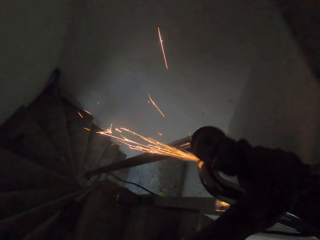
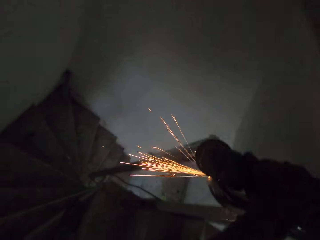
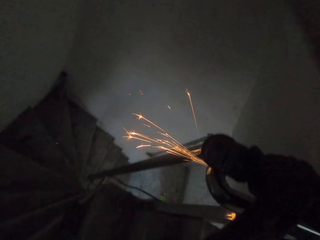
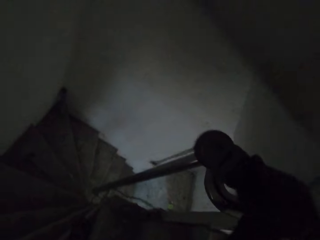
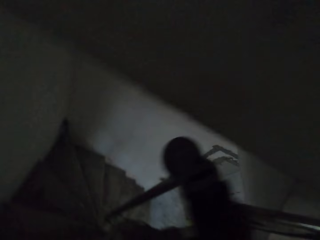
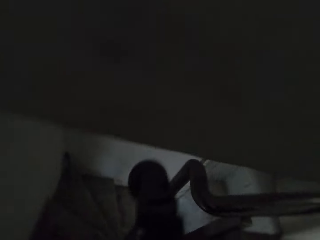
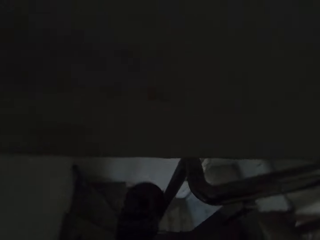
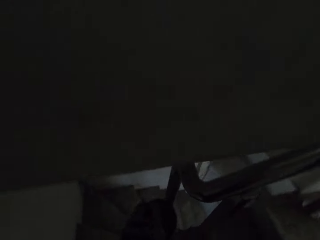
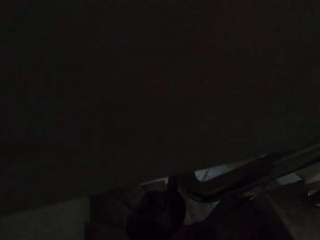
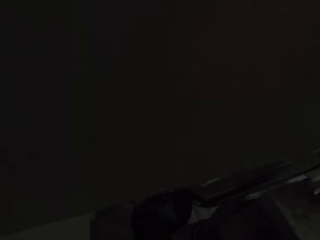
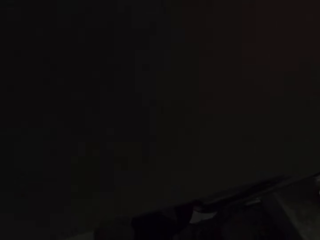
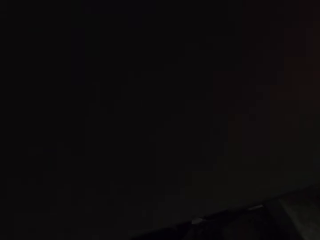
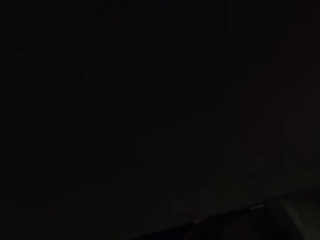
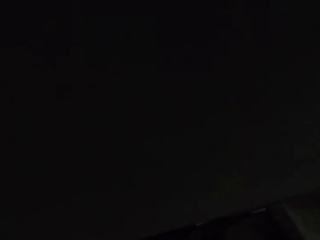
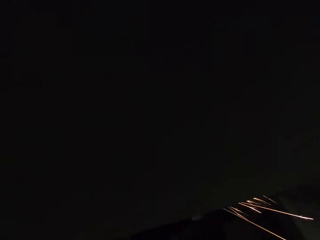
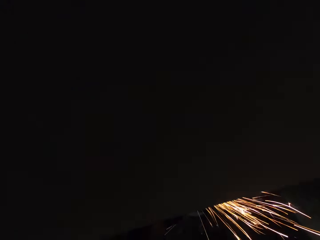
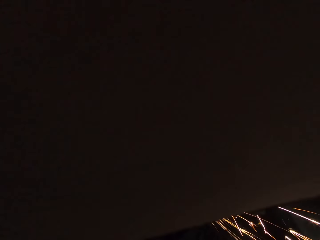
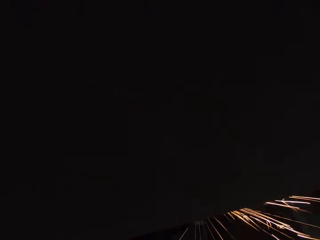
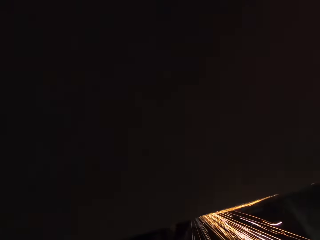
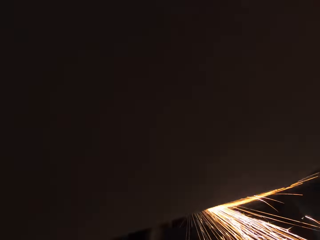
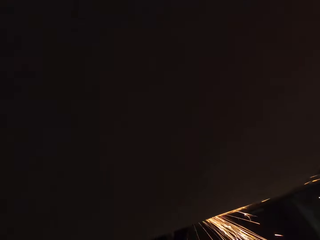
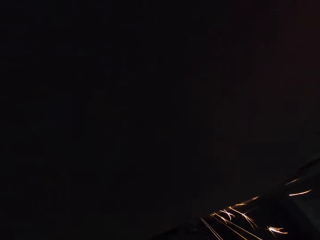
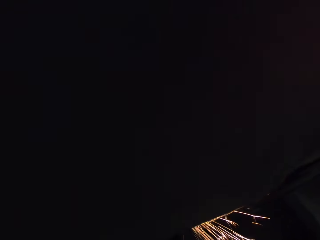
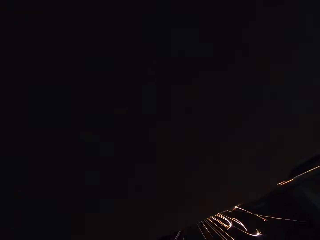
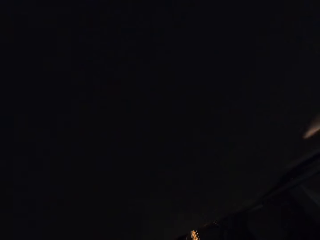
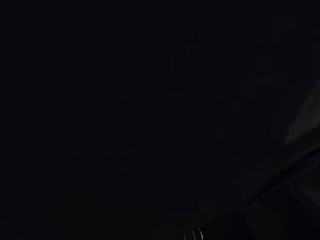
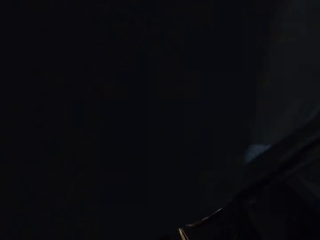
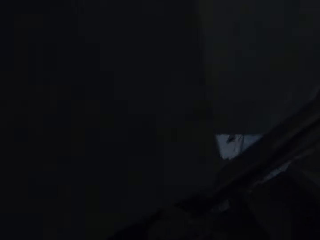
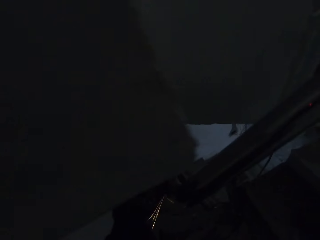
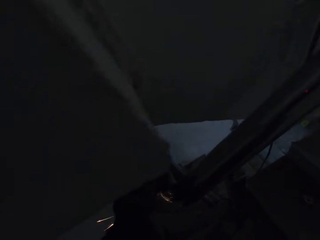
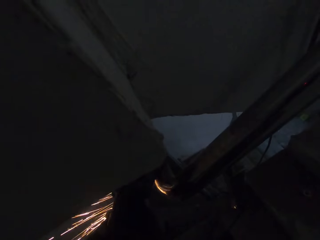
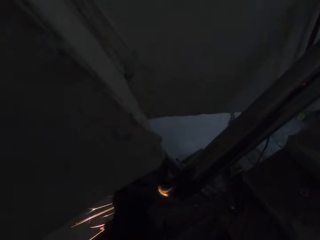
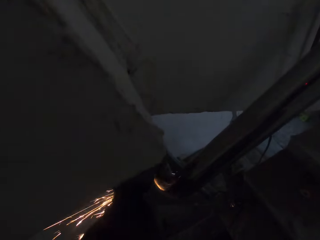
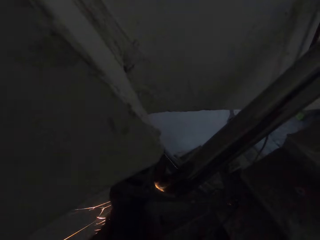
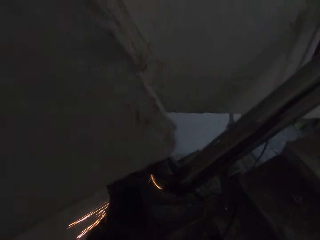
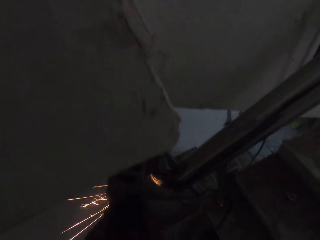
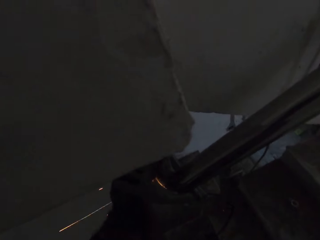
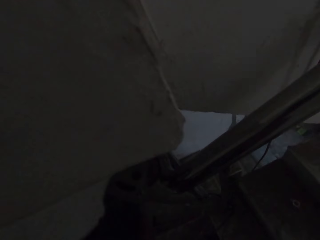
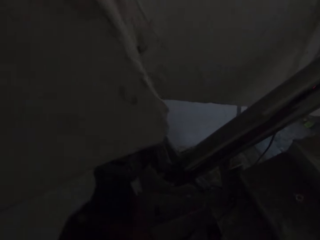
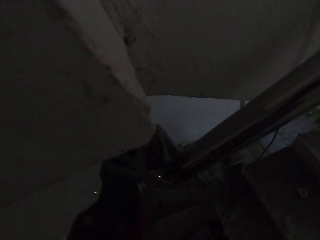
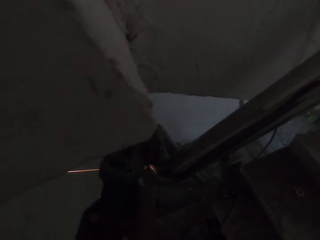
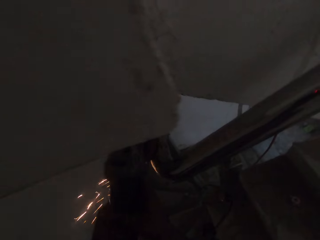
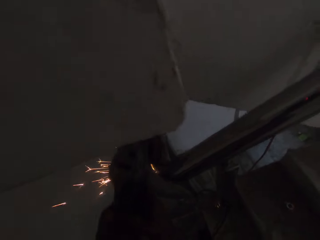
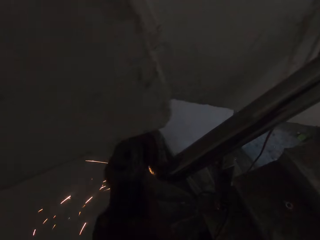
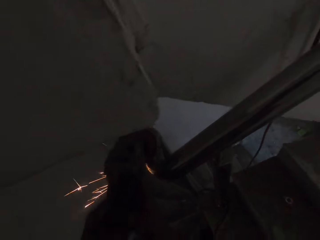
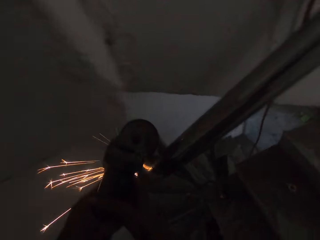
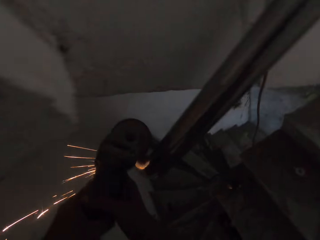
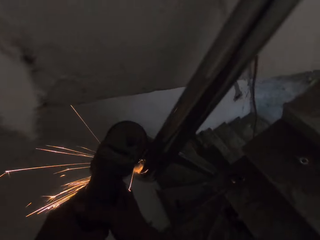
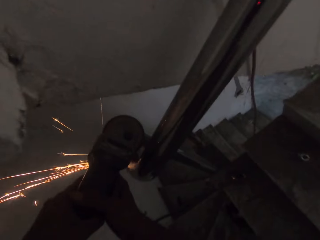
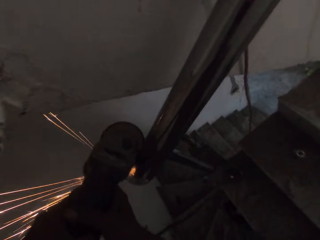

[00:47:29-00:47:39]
The camera wearer pauses. He moves his head. He refines a metal railing. He moves his head.

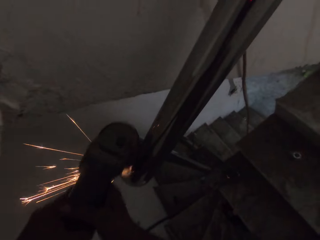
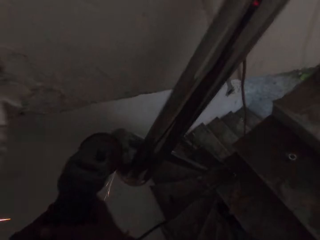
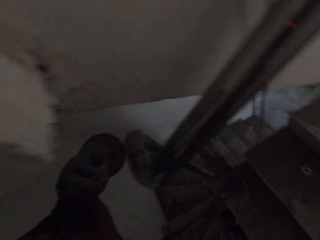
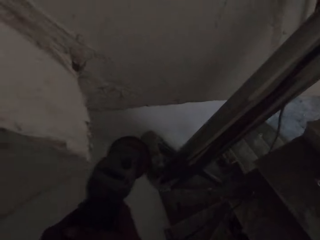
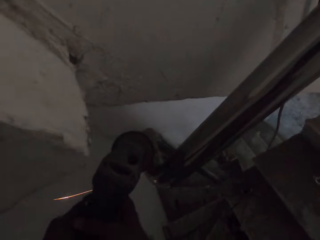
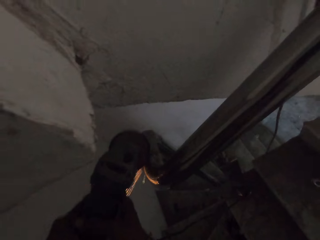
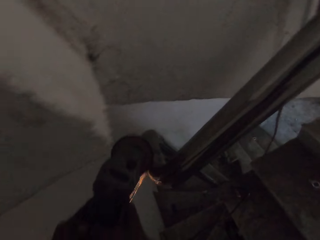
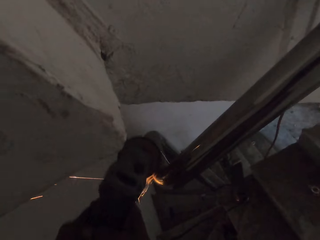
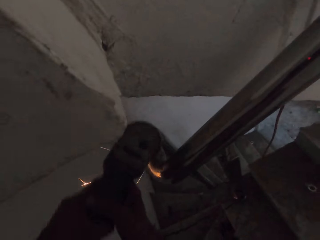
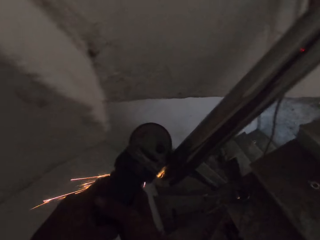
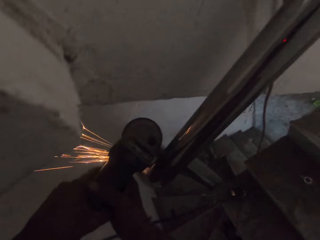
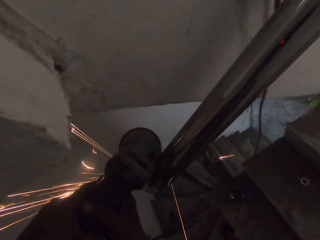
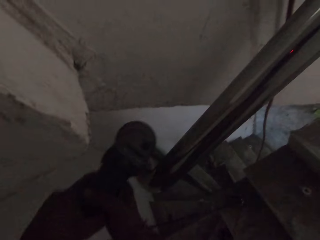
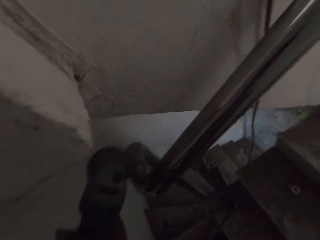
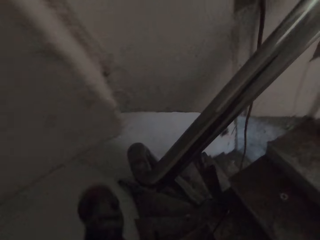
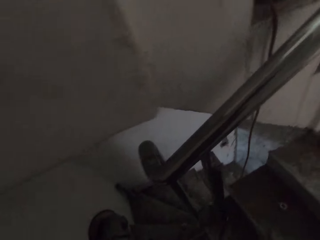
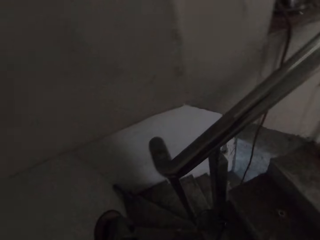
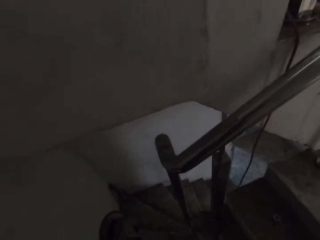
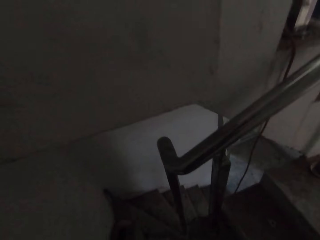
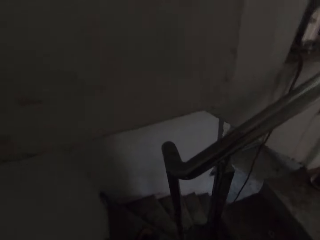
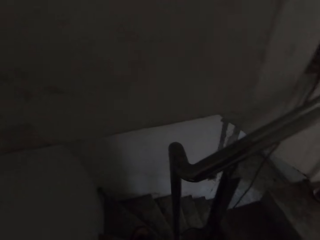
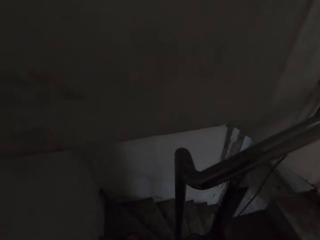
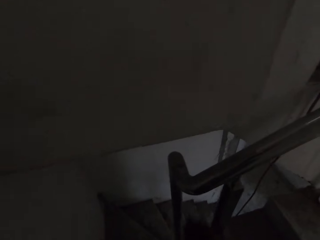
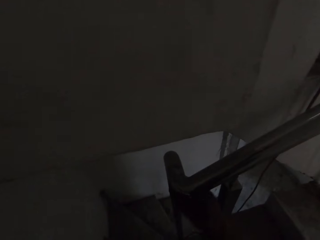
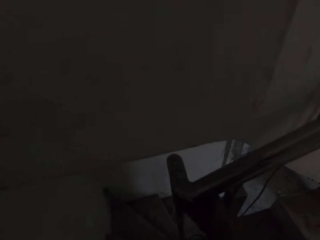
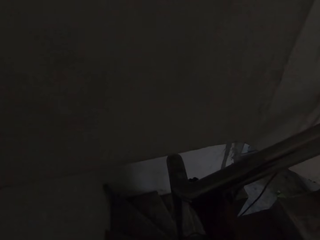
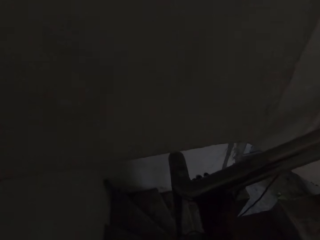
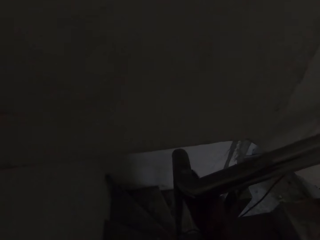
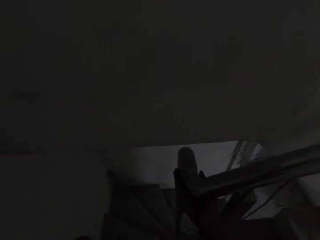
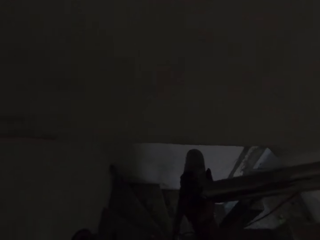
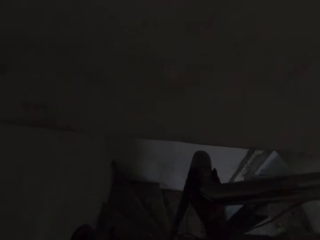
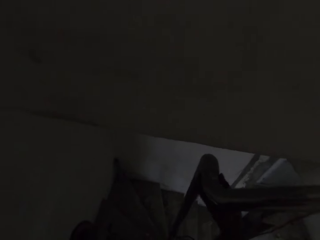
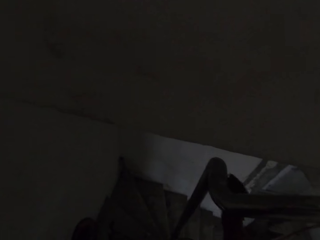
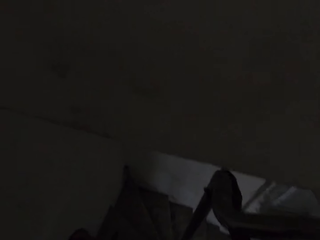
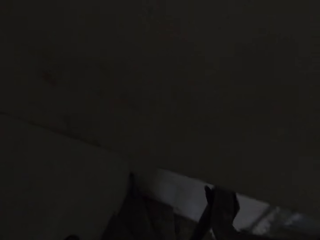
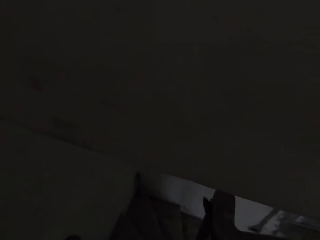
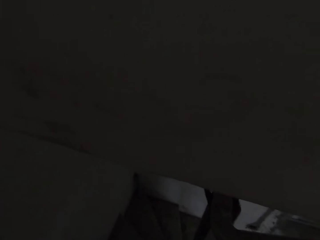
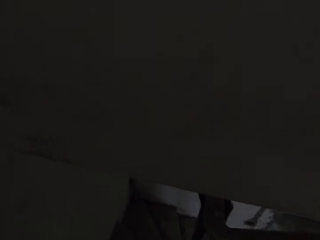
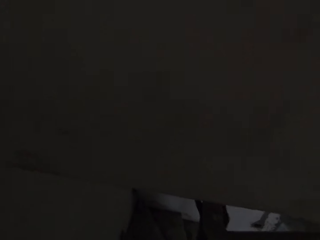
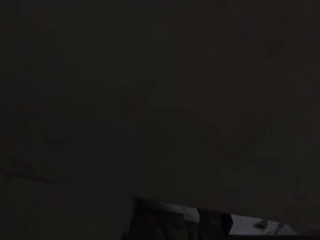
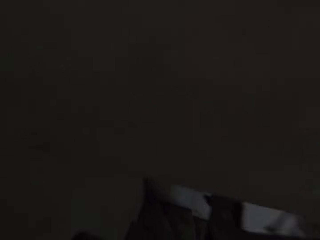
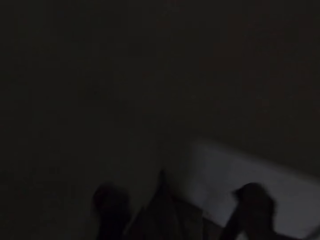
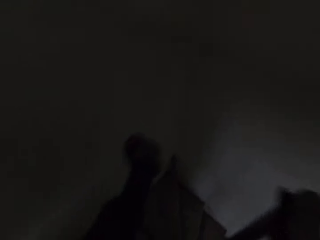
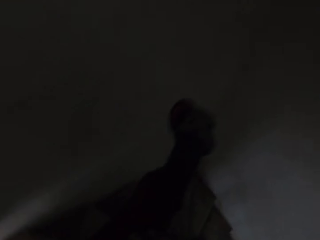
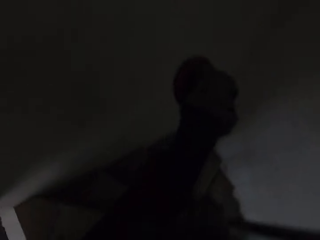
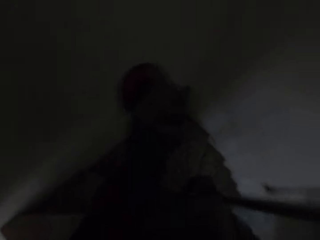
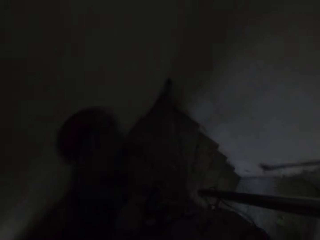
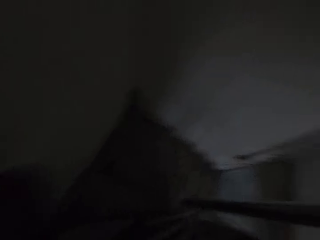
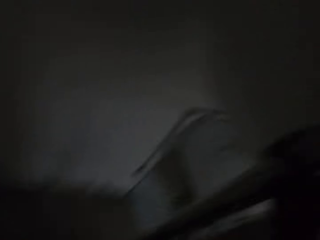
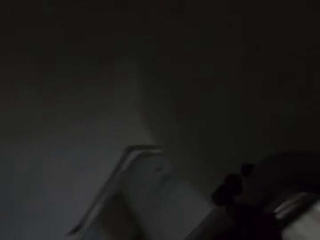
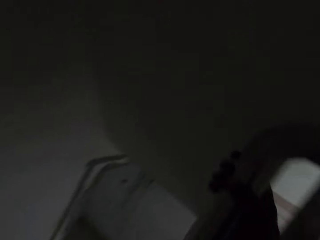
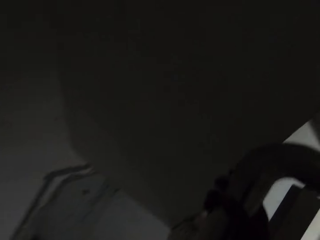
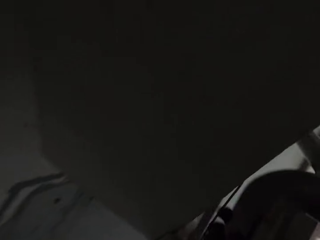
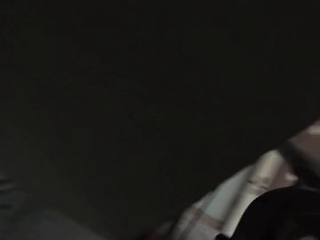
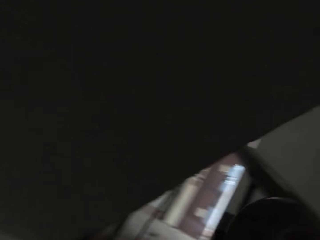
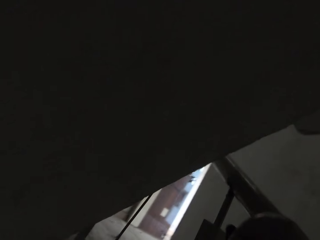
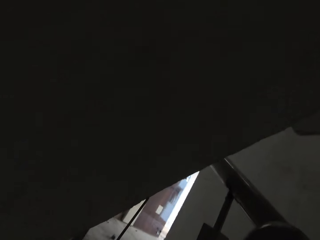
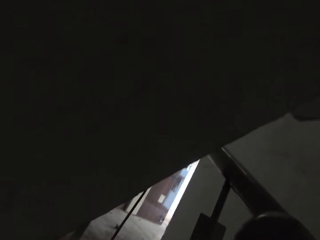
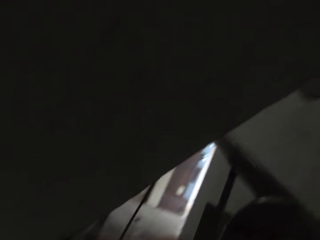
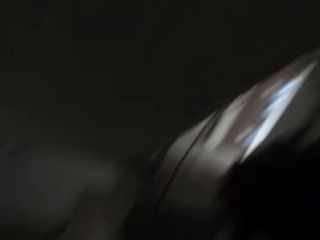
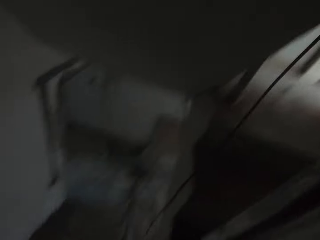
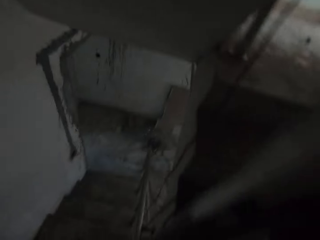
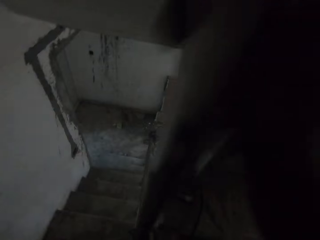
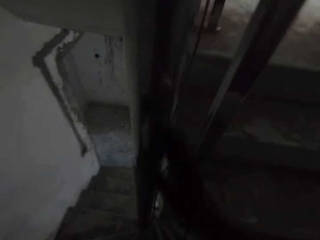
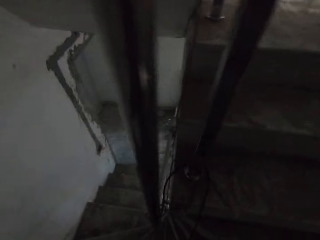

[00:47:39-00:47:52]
The camera wearer pauses. He refines a metal railing. He moves his hand. He looks around the building. He touches the stair railing with his right hand. He looks around the building.
